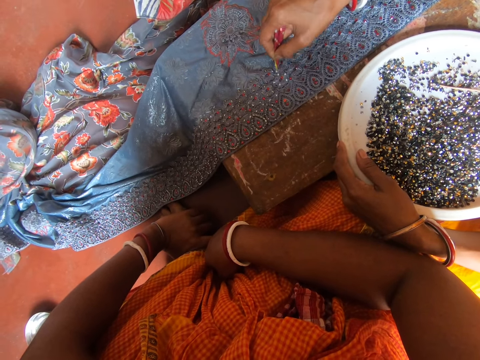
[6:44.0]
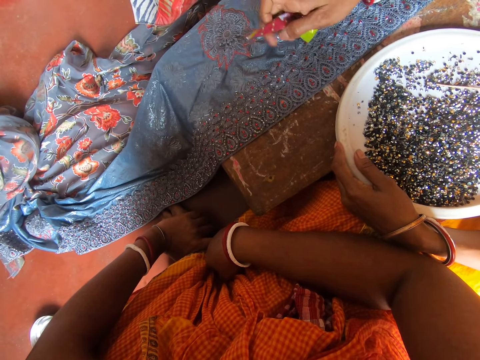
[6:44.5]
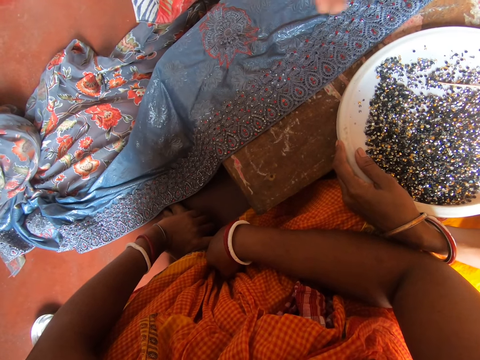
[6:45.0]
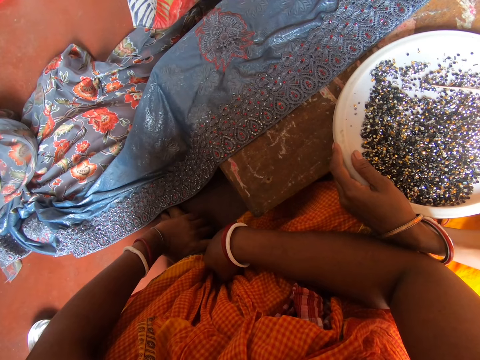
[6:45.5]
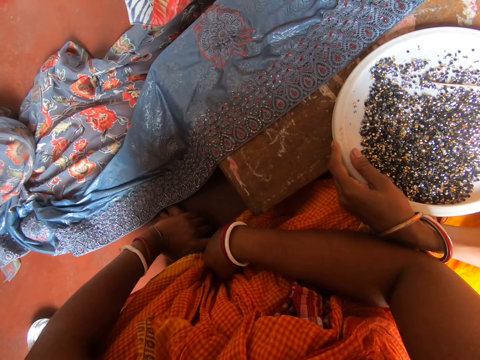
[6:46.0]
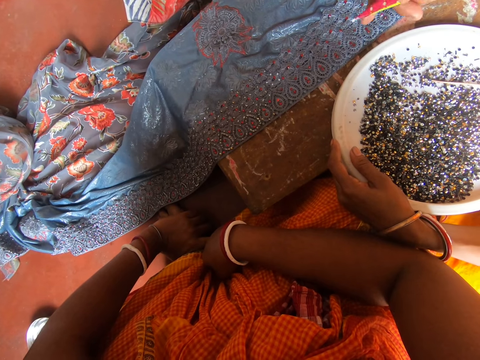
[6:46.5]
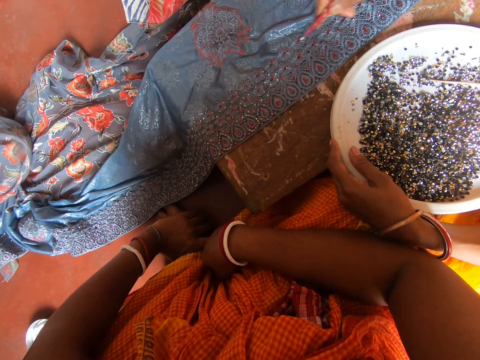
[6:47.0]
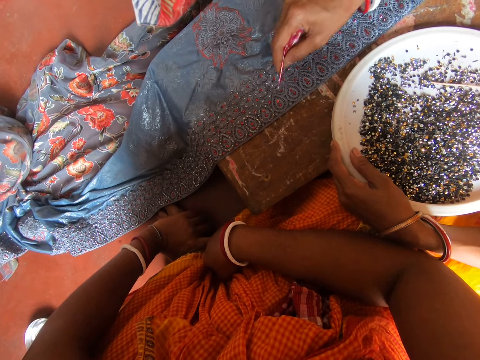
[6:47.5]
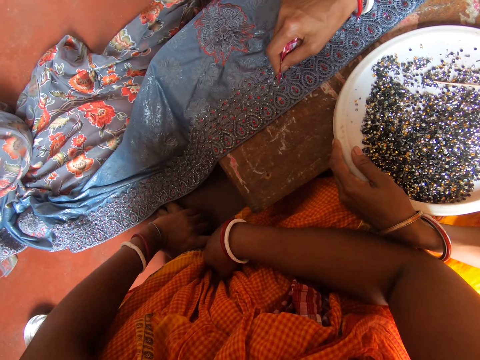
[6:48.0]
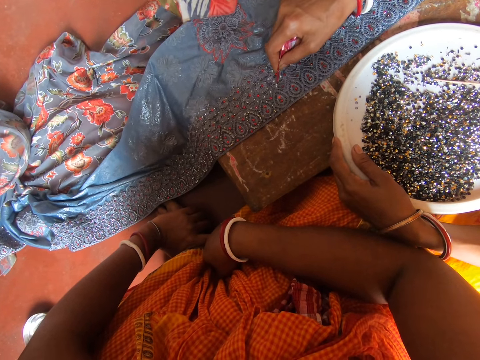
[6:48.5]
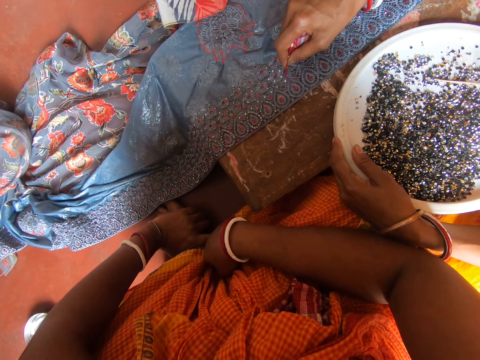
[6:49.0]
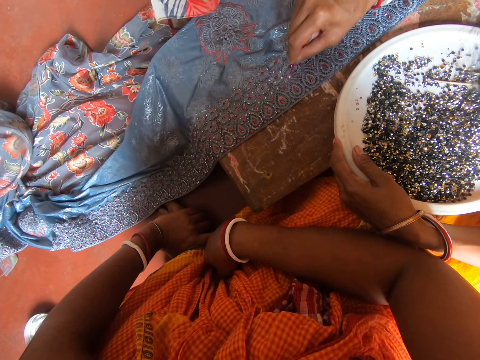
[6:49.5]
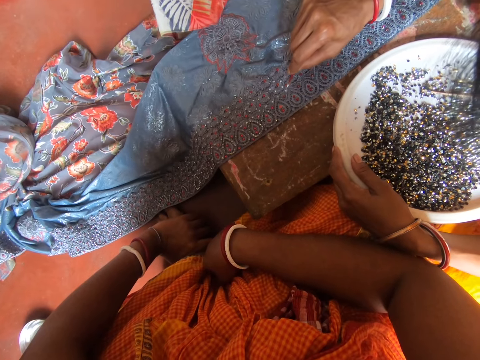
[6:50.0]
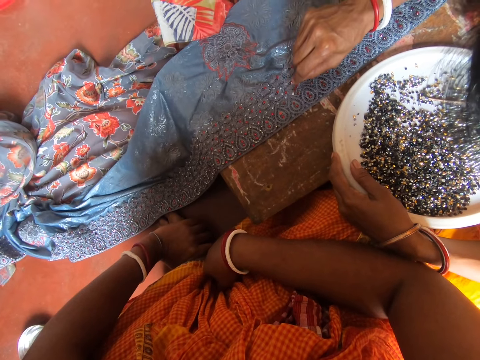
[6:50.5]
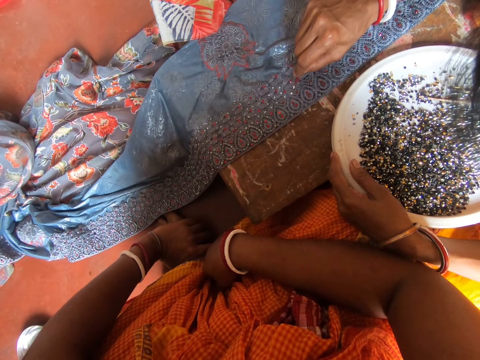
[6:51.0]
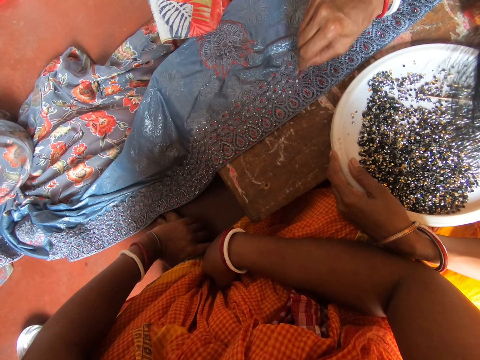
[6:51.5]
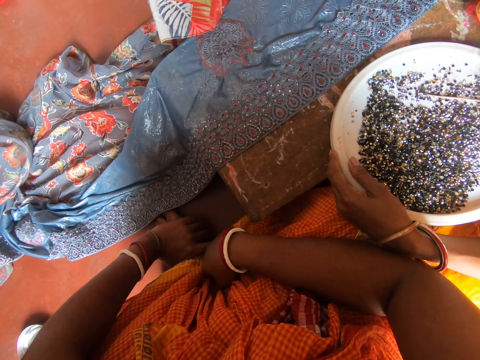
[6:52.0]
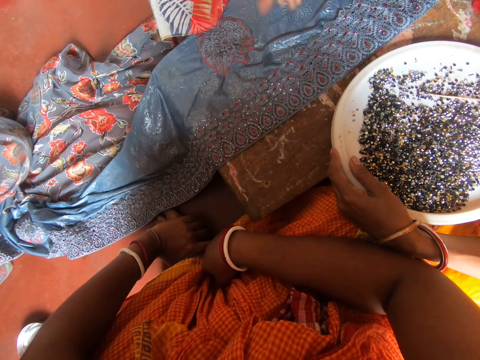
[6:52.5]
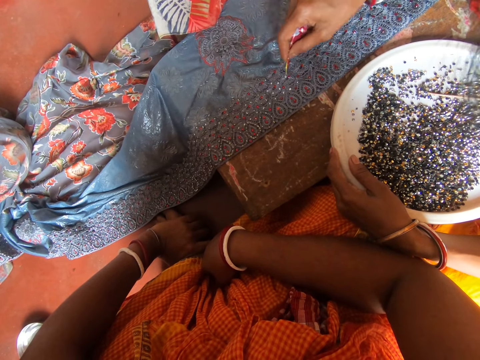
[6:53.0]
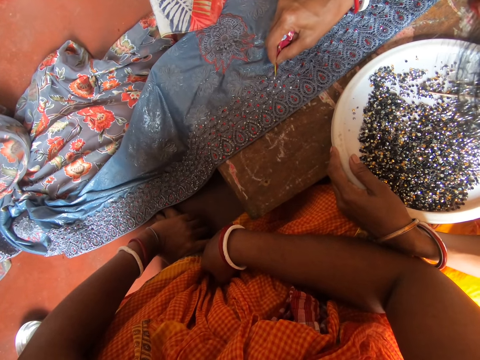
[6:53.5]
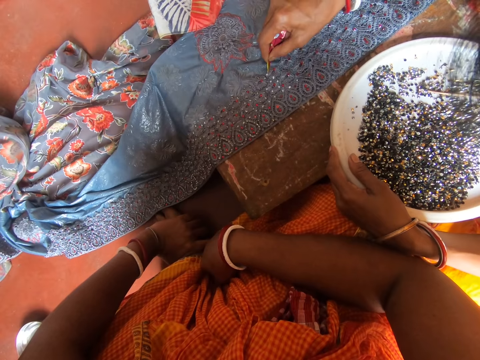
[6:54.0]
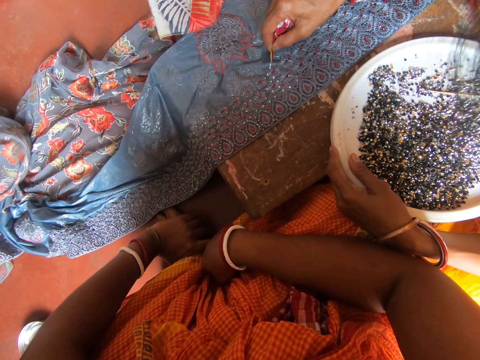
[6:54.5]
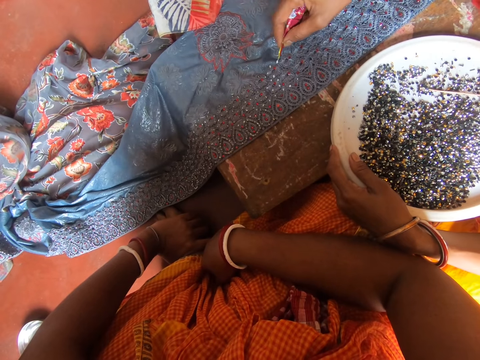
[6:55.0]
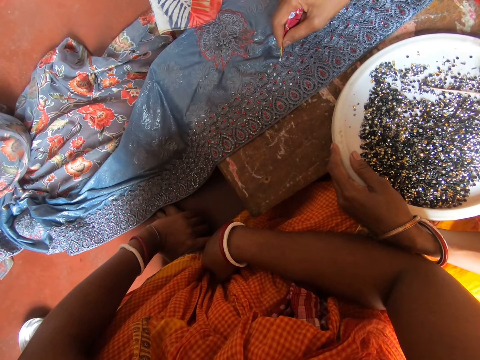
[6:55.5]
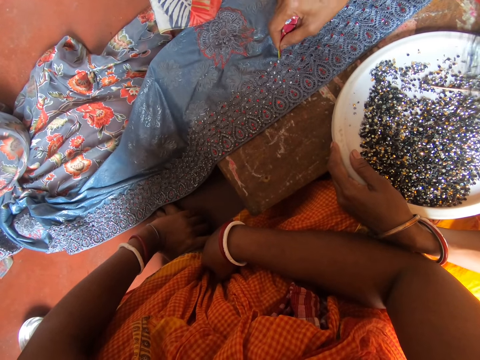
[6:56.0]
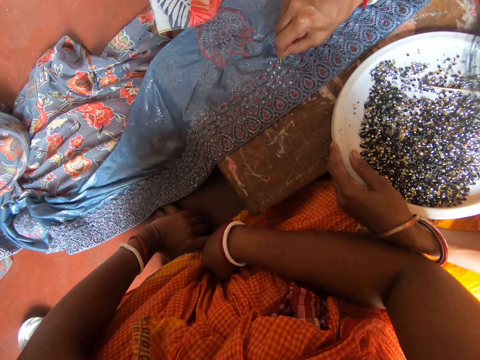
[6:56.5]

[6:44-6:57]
The camera wearer moves the pin with the right hand. They pick bins from the fabric with a pin. They move the right hand. They pick bins from the fabric with the pin.

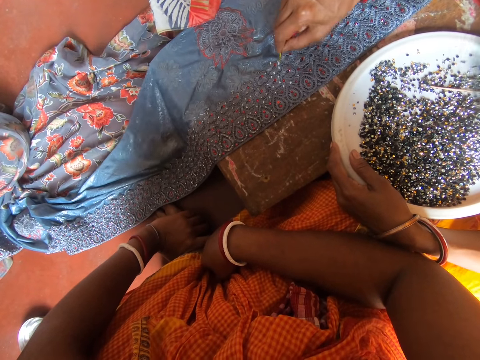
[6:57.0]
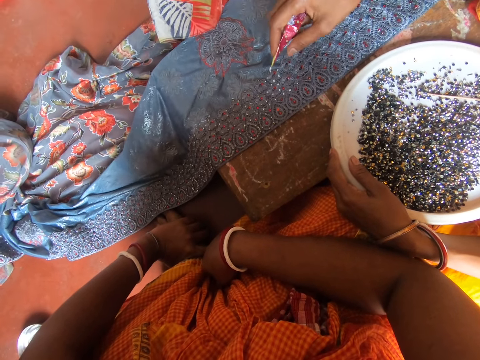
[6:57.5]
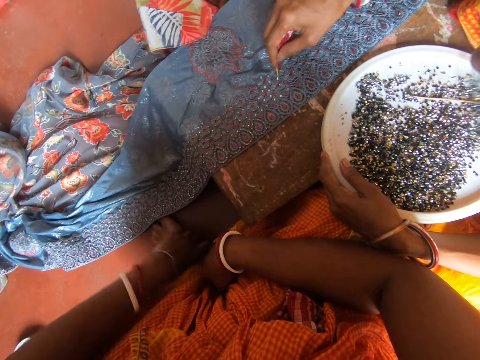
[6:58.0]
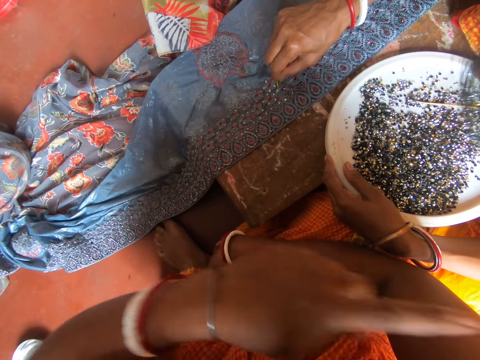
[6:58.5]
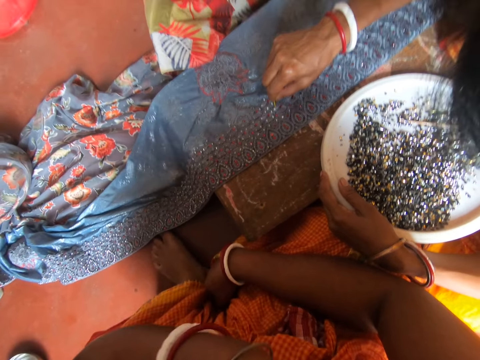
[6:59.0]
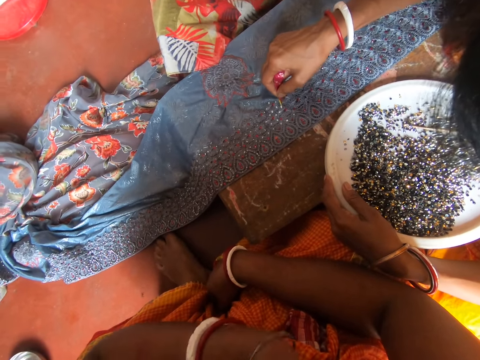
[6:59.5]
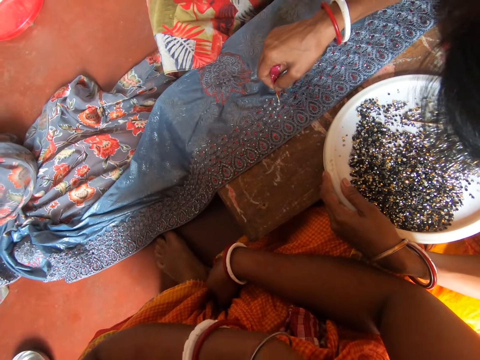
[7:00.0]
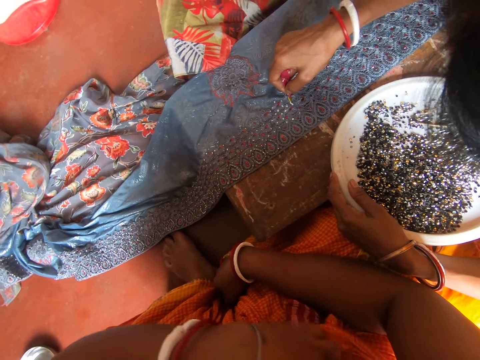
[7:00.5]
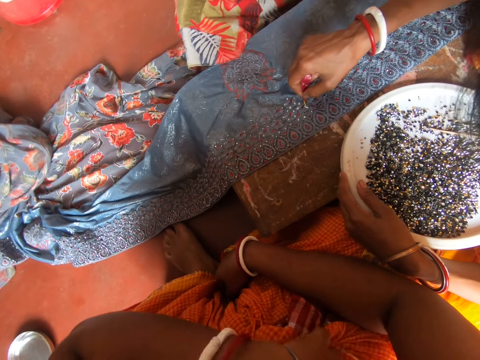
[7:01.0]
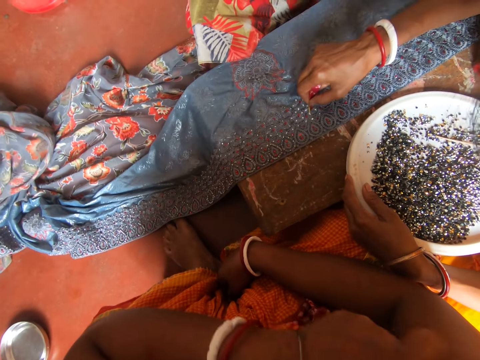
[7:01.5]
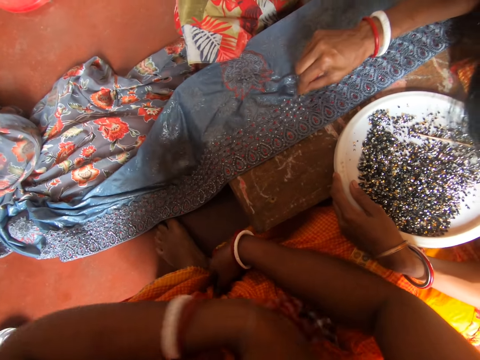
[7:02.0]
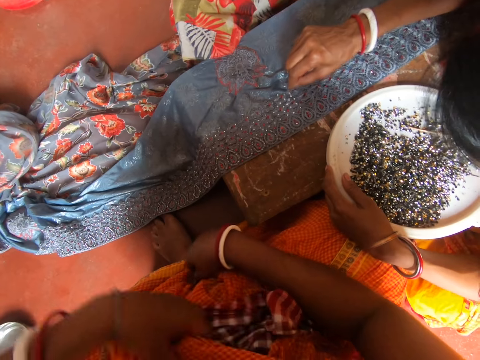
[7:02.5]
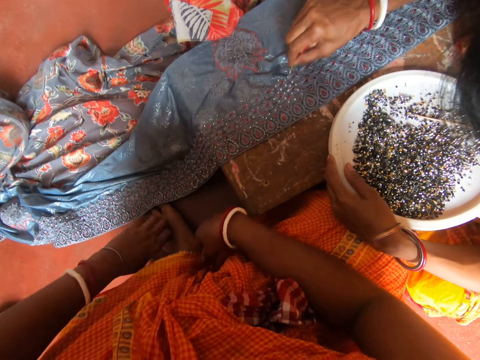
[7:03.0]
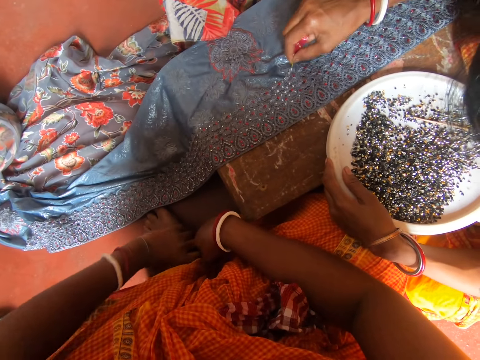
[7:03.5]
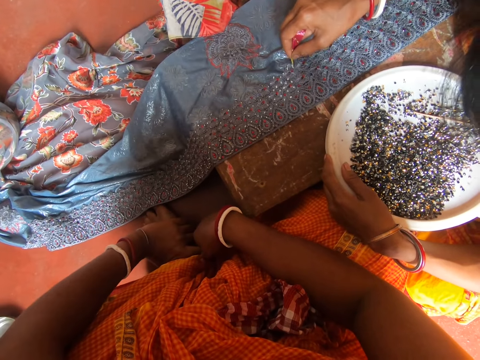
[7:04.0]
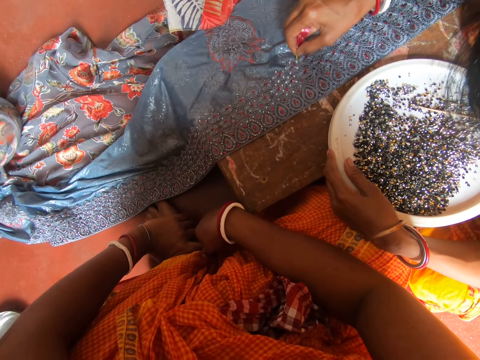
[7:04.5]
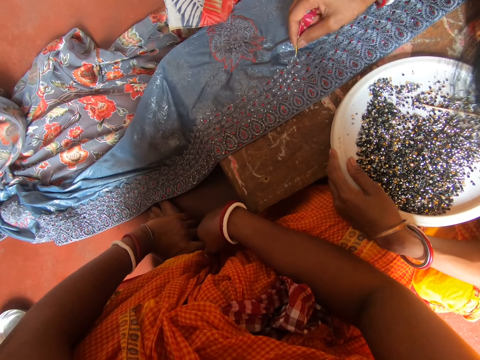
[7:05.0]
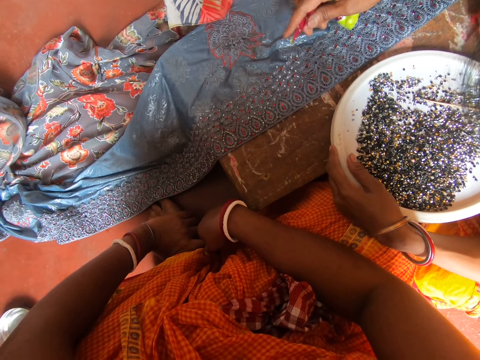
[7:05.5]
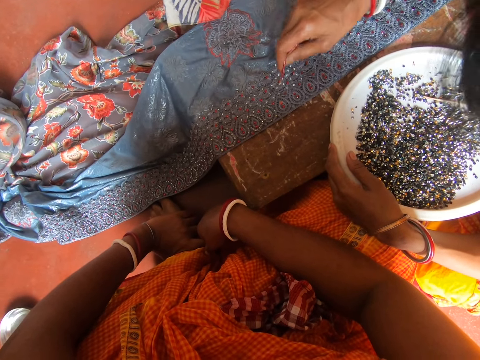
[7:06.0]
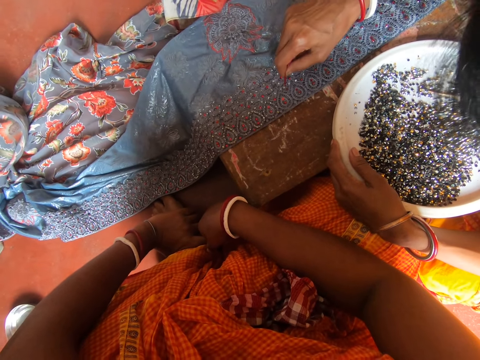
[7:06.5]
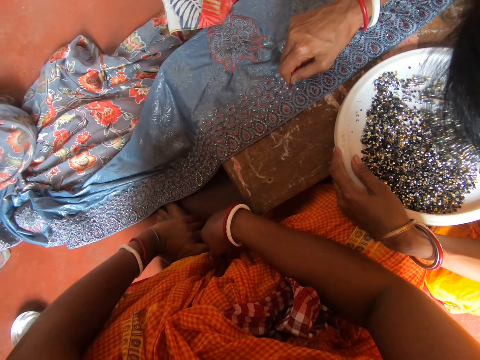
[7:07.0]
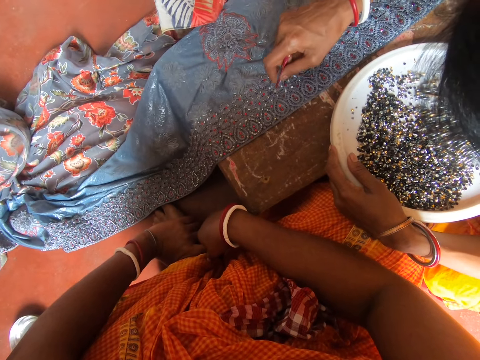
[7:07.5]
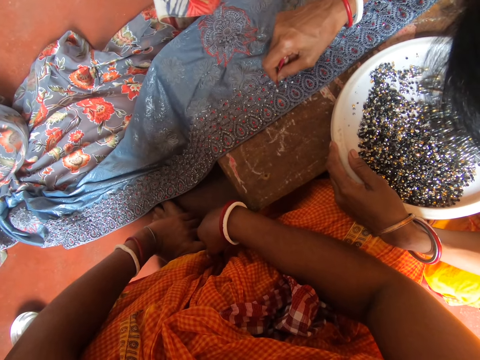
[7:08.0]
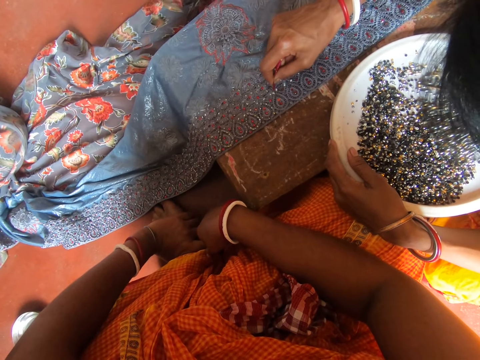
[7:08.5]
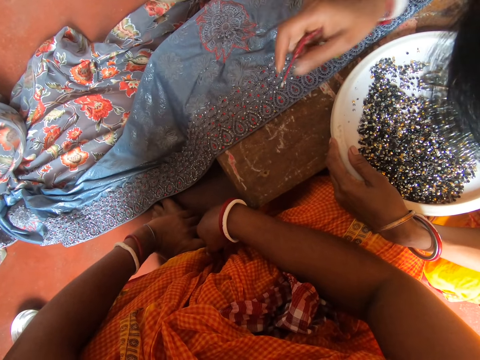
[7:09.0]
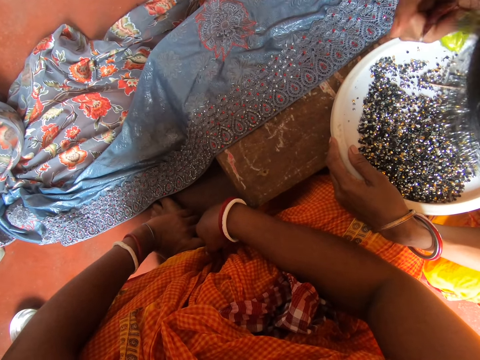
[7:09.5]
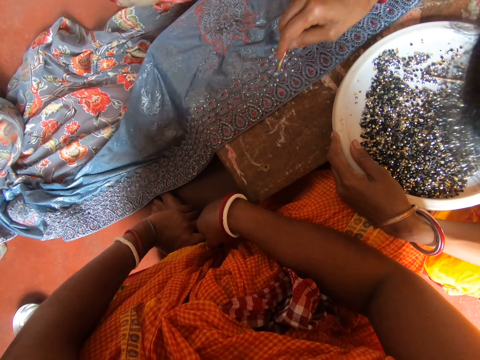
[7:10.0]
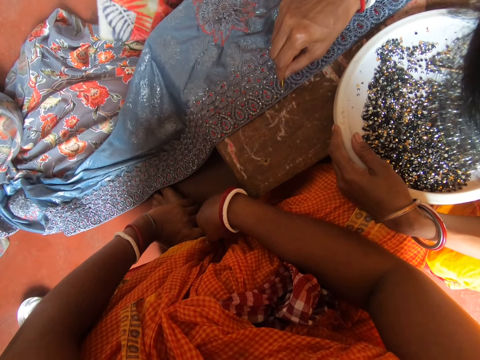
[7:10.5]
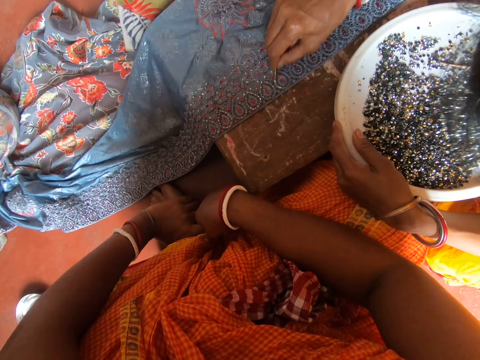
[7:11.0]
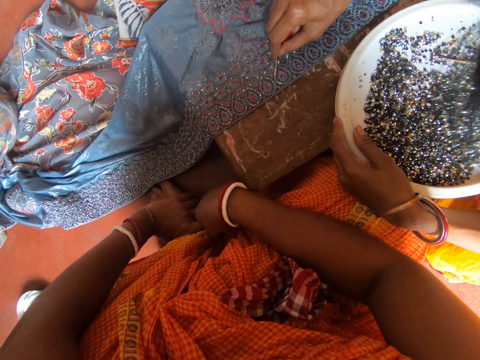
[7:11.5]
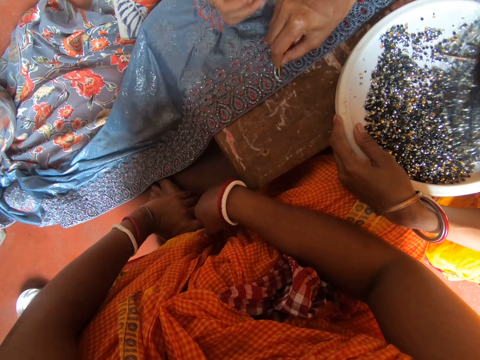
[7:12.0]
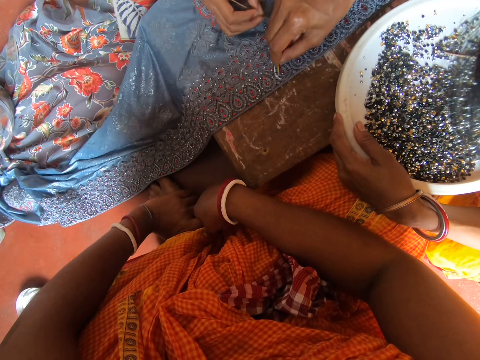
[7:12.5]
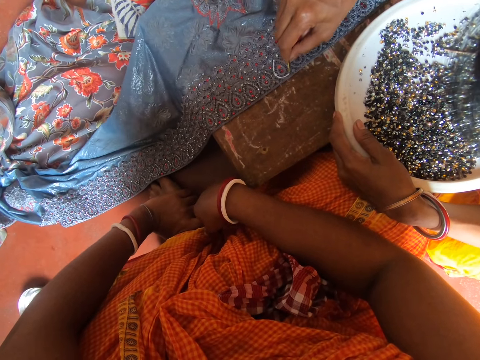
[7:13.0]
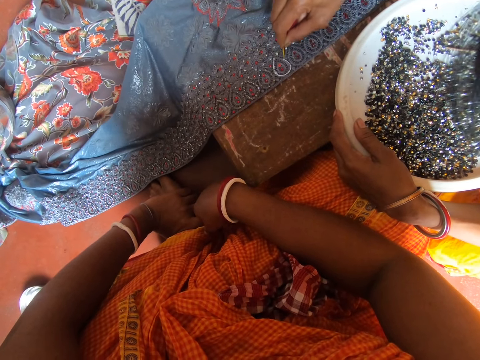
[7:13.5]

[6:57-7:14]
A woman moves the left hand. The camera wearer picks bins from the fabric with a pin. The woman holds a leg with the left hand. The camera wearer picks bins from the fabric with the pin. They move the right hand. They pick bins from the fabric with the pin. The woman decorates a cloth with beads.
